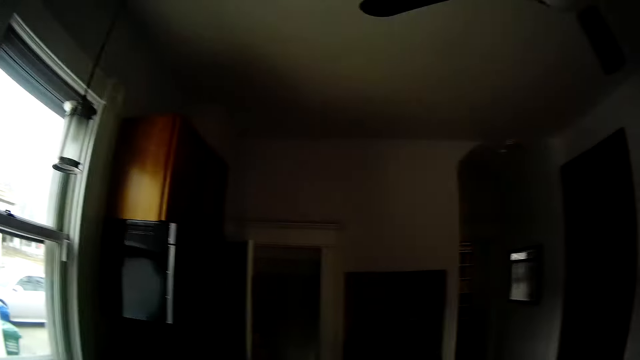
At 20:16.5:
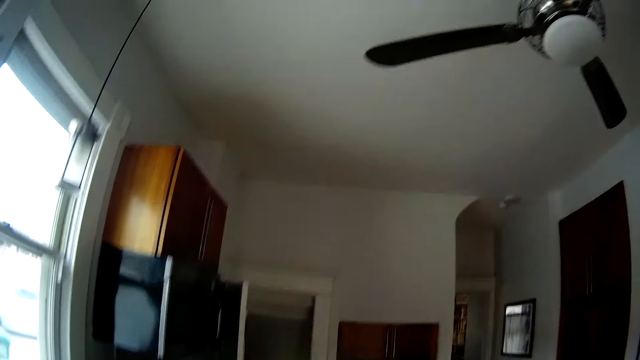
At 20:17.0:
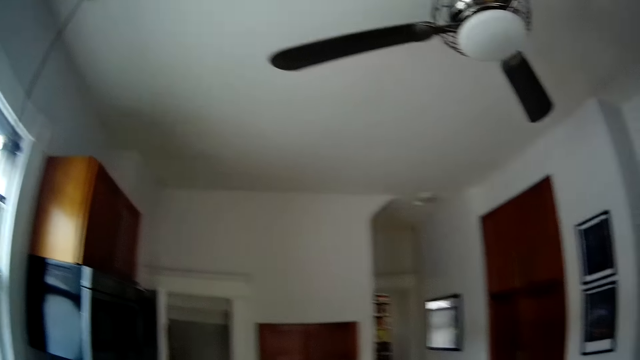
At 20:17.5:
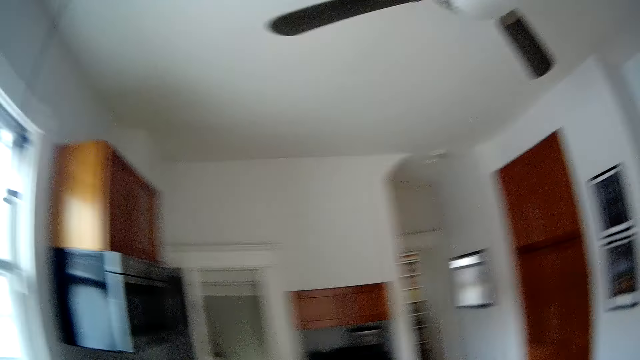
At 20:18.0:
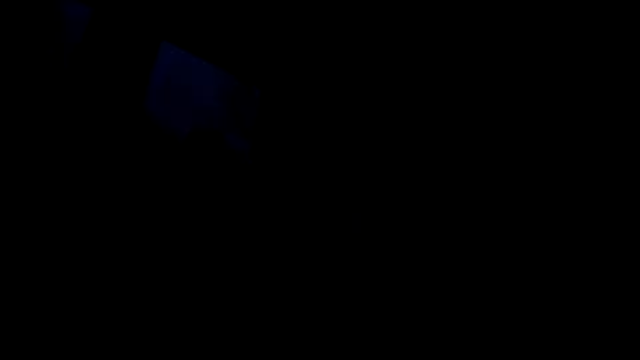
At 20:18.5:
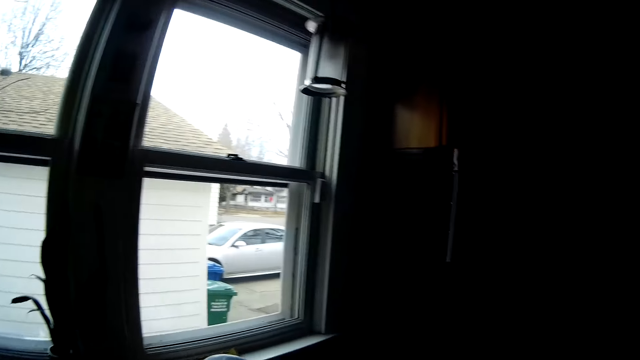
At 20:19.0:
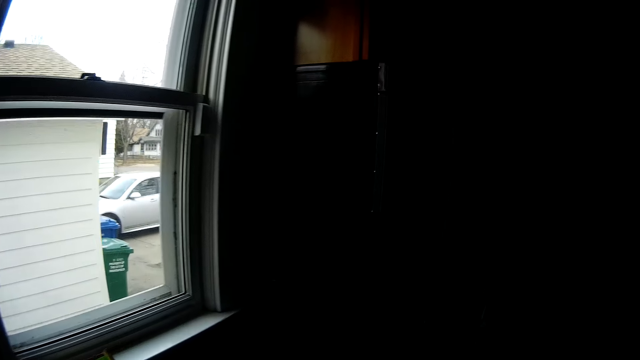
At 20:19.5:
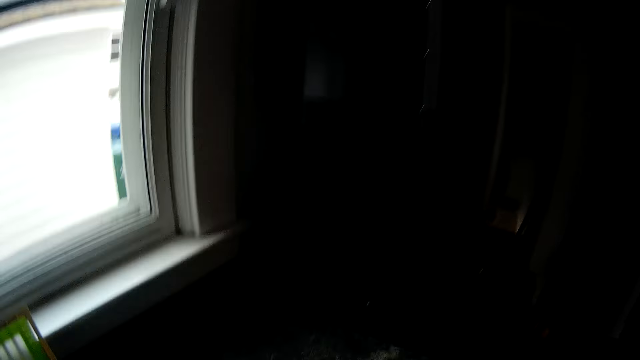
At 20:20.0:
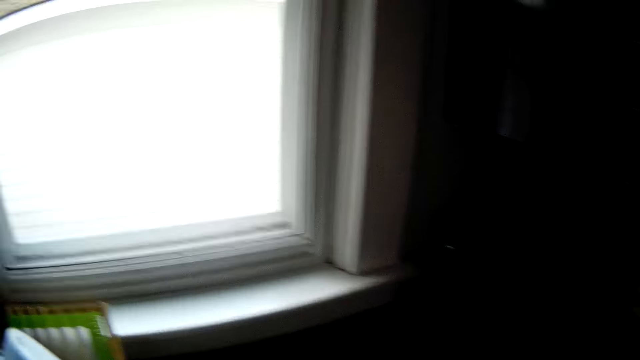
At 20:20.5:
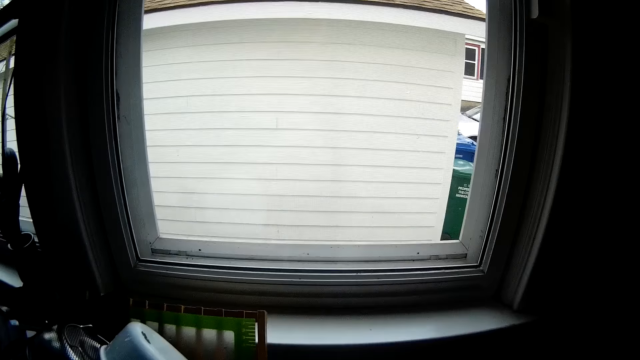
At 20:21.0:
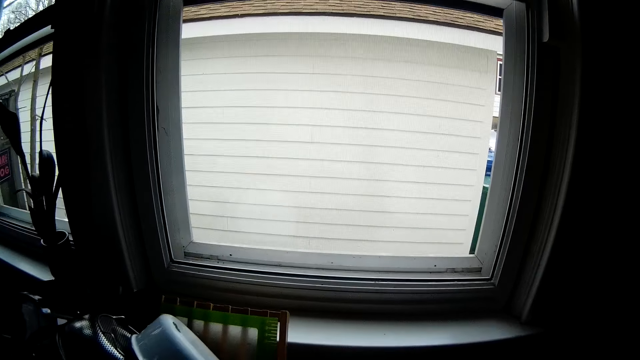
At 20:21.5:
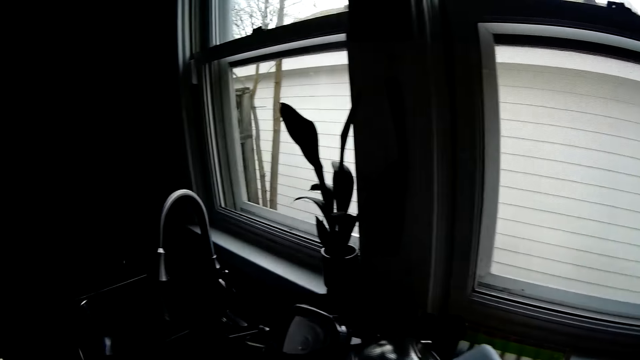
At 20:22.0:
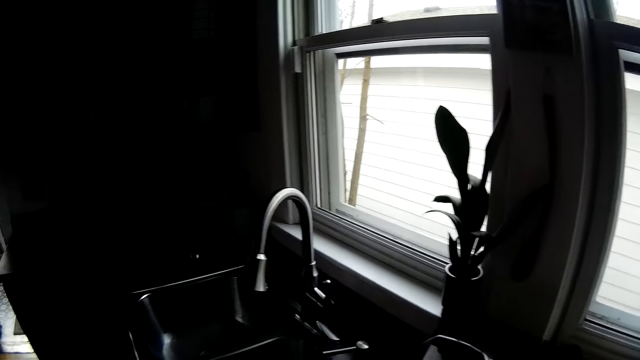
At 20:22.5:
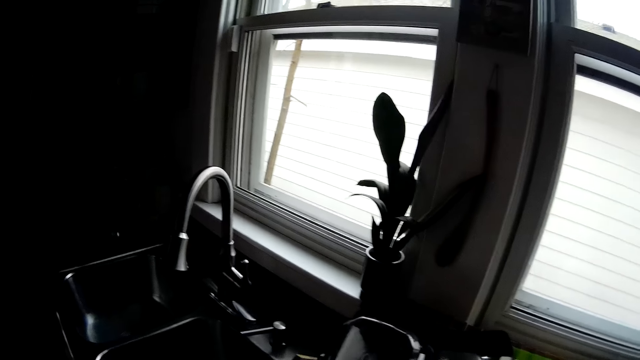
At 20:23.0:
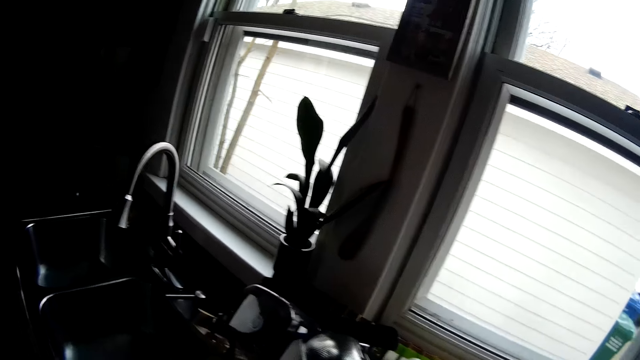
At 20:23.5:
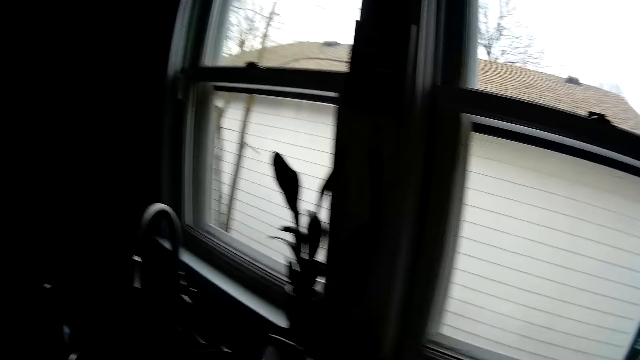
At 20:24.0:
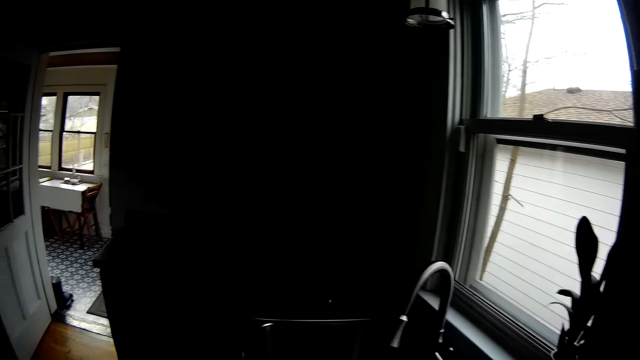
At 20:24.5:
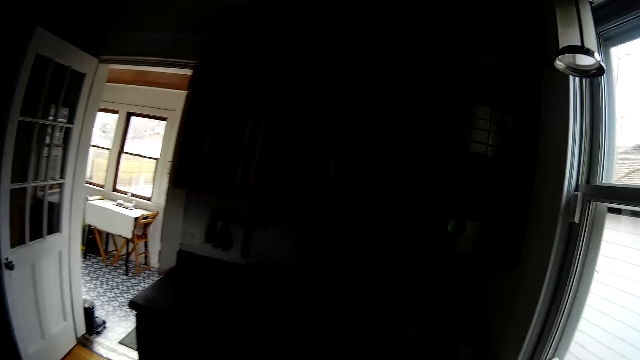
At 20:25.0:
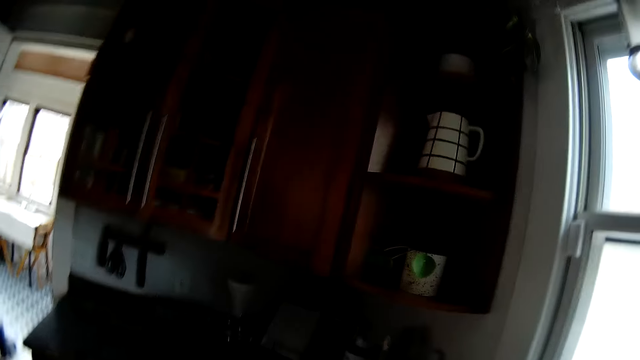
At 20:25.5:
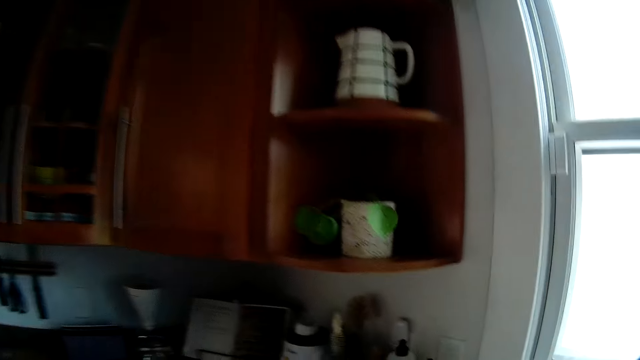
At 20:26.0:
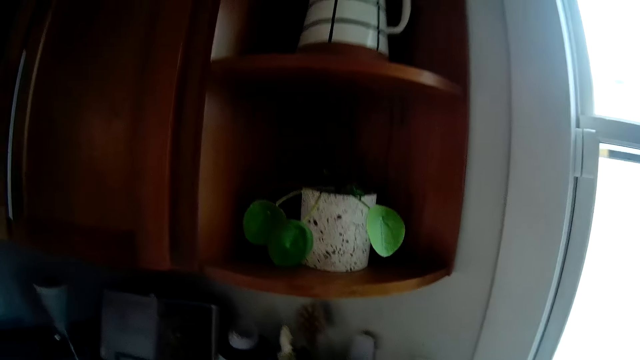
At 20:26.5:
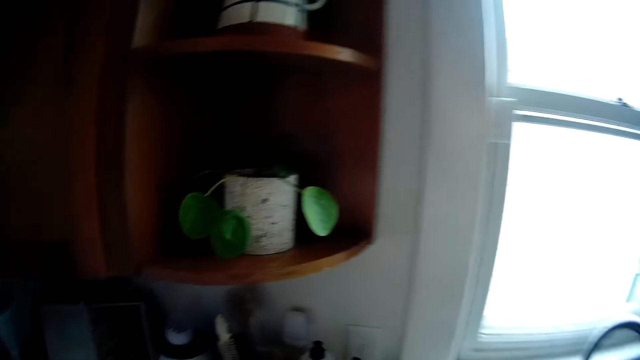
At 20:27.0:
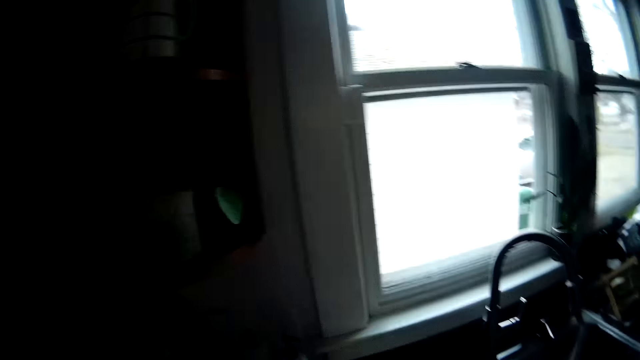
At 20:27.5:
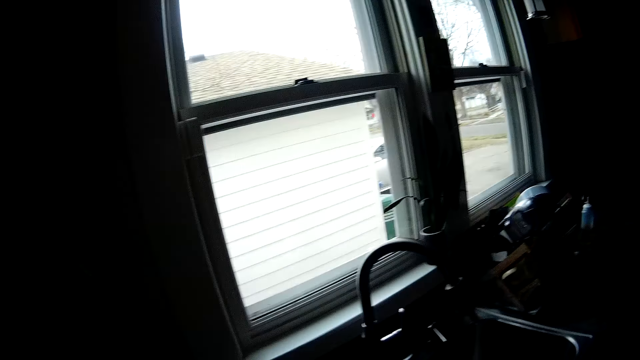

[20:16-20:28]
The camera wearer looks at the window. They look around. They look at the plant on the top kitchen cabinet.

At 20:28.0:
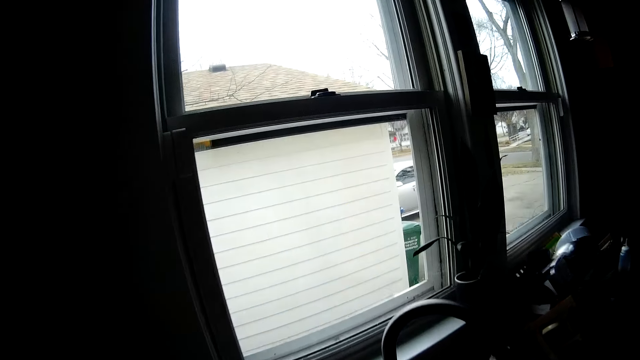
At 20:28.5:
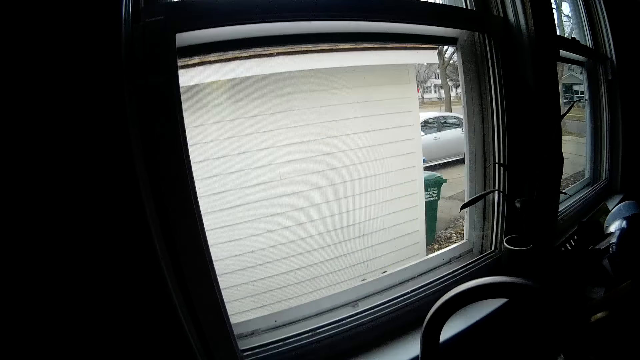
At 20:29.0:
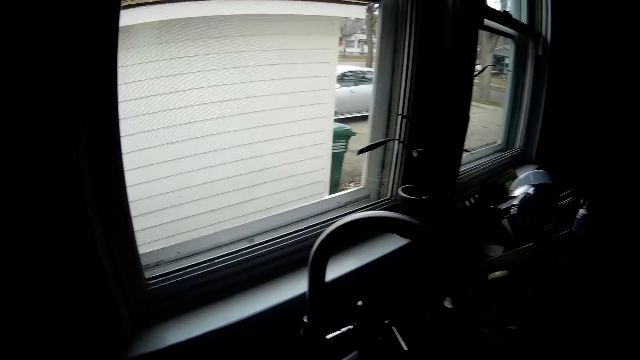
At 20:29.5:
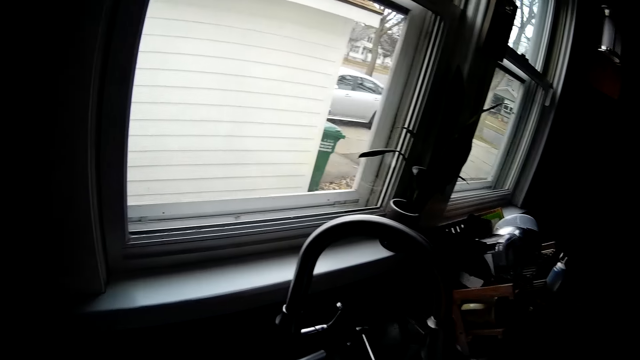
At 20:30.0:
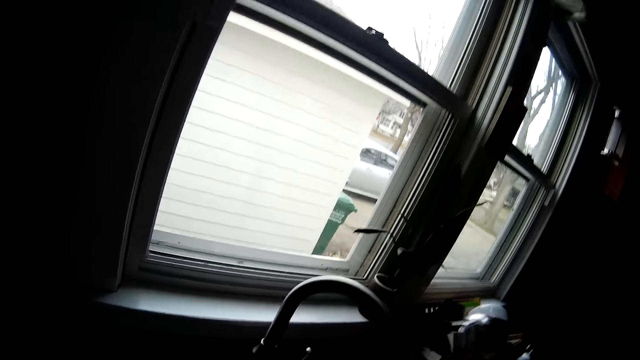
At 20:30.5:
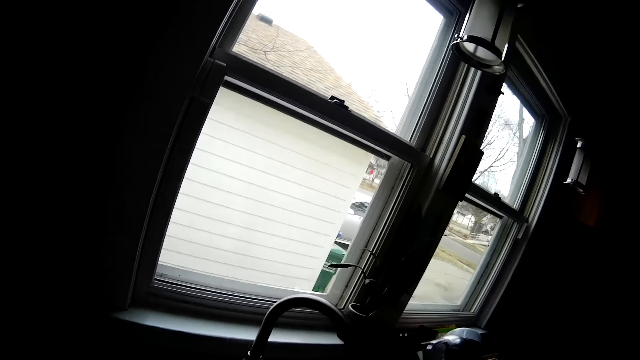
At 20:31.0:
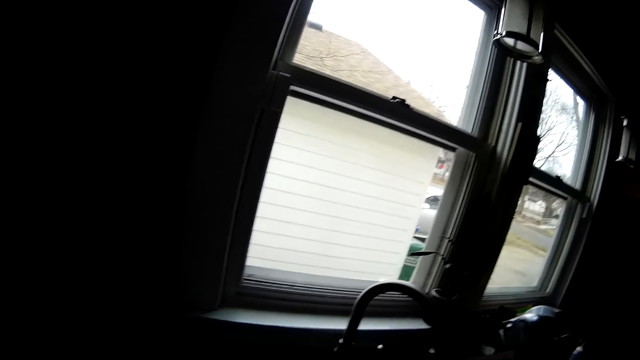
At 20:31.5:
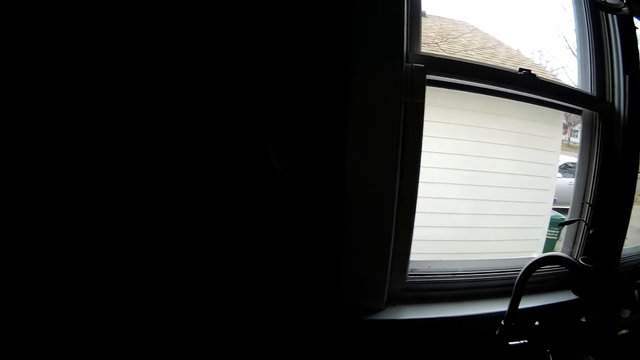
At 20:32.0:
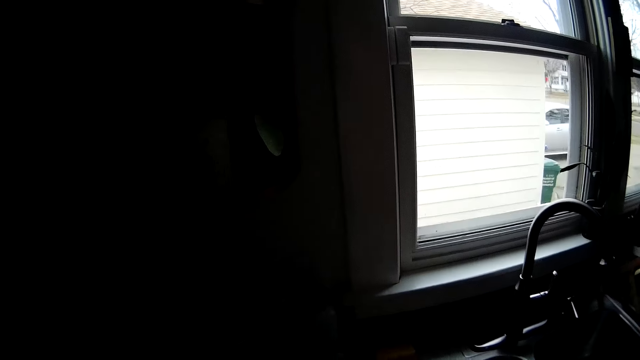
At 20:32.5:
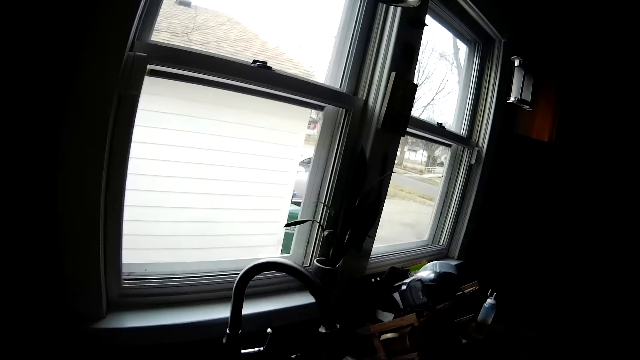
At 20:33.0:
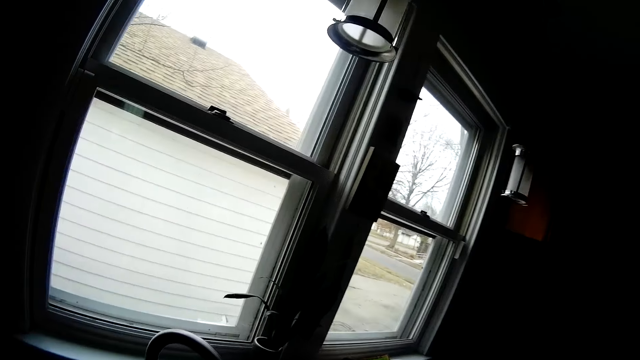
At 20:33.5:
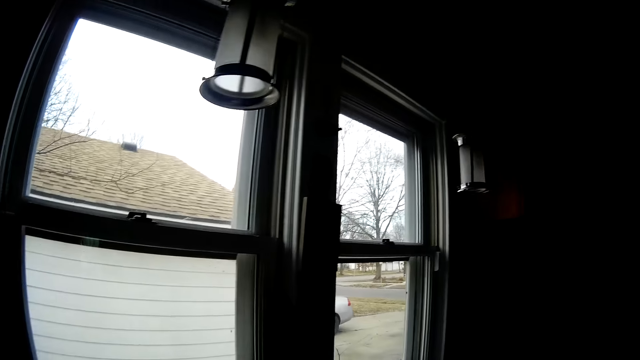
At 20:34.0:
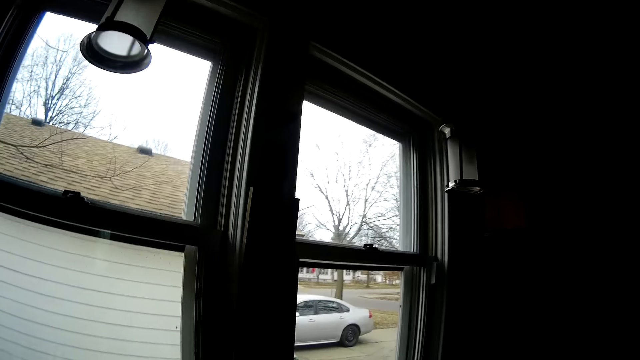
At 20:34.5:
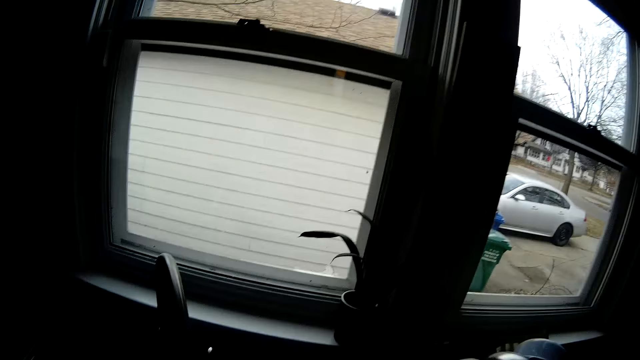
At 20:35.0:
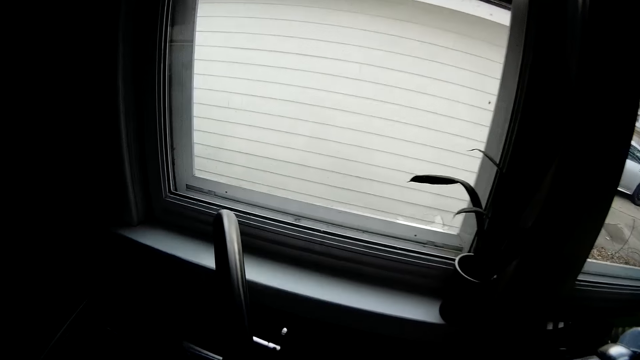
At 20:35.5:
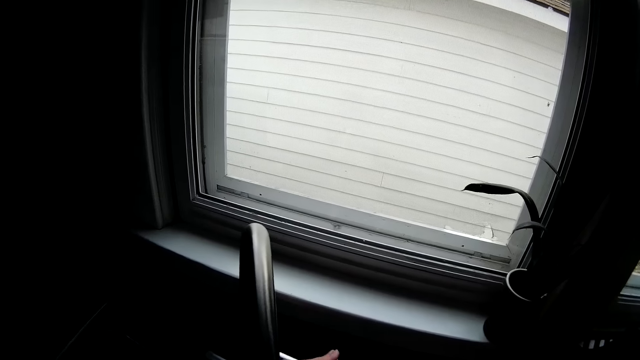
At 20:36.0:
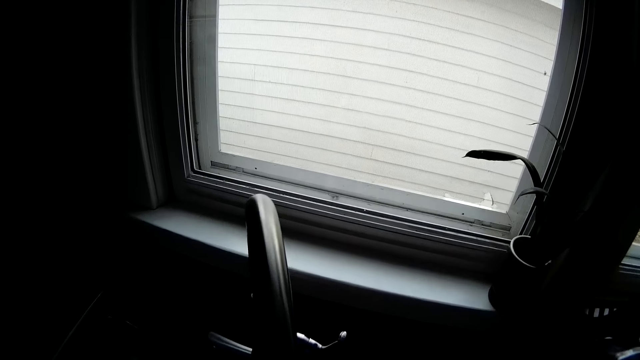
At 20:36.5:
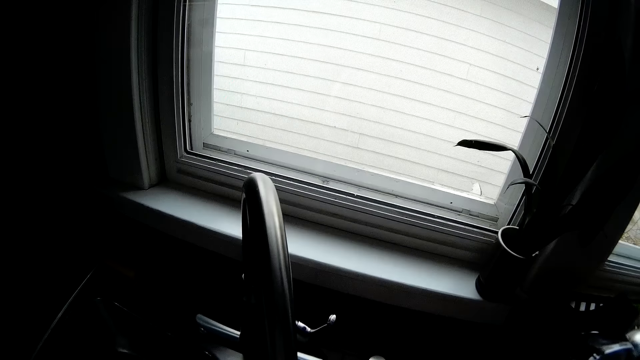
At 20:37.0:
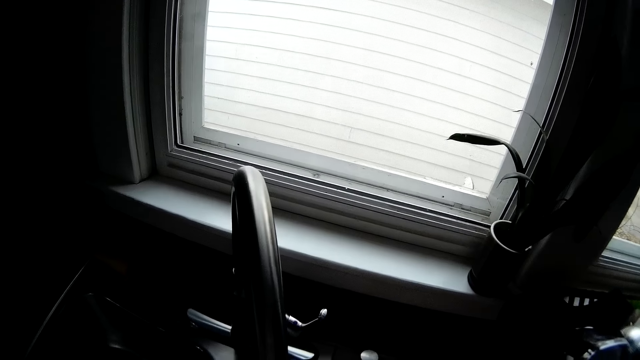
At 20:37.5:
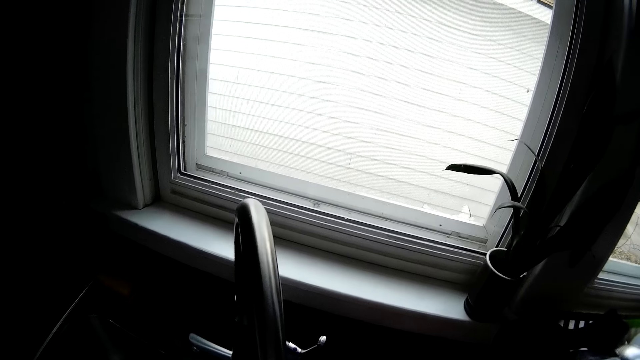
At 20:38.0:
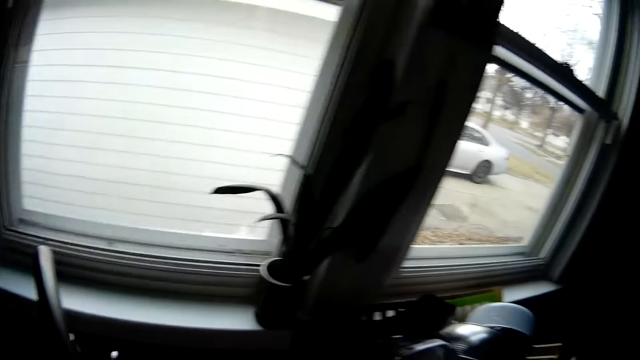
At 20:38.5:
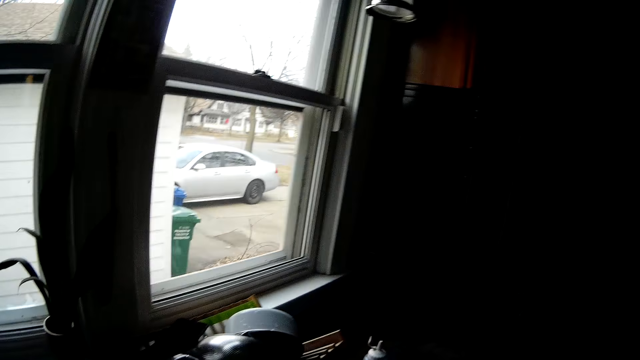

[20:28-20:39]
The camera wearer looks through the window. He moves around. He looks at the tap. He turns on the tap with his left hand. He turns on the tap with his right hand.
